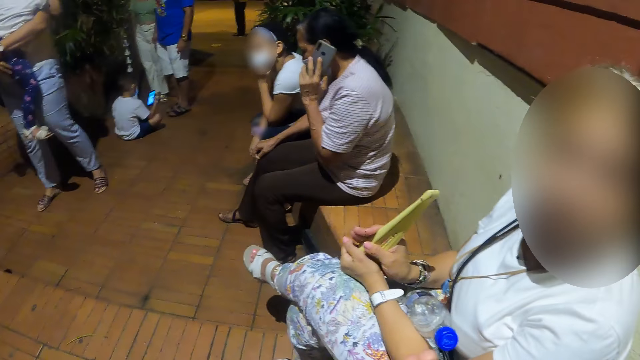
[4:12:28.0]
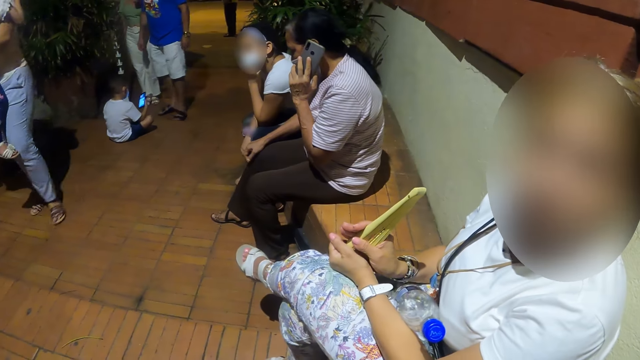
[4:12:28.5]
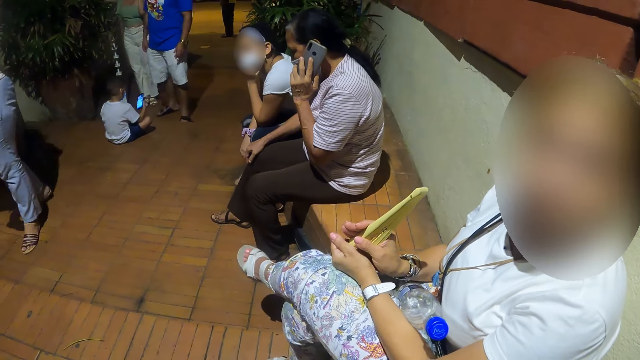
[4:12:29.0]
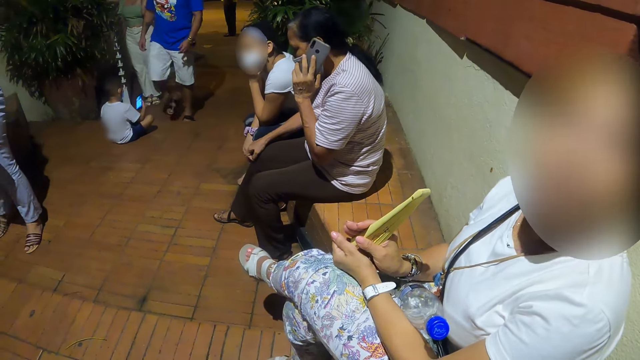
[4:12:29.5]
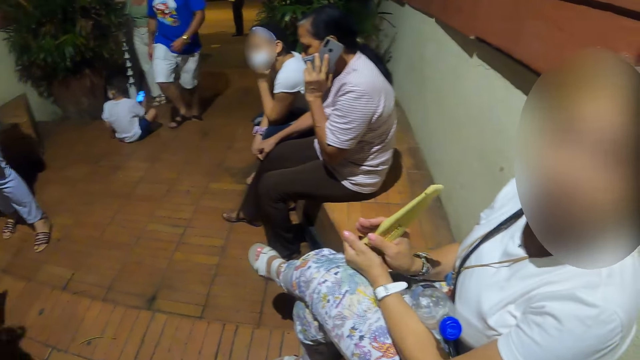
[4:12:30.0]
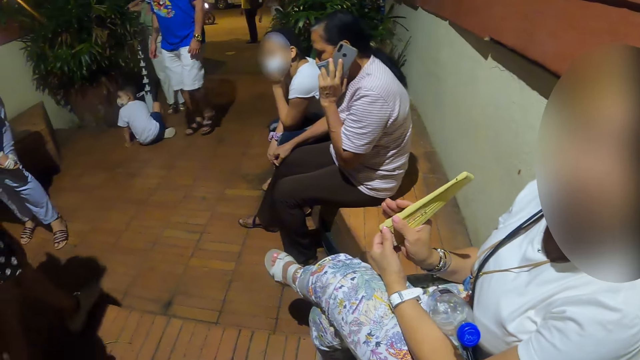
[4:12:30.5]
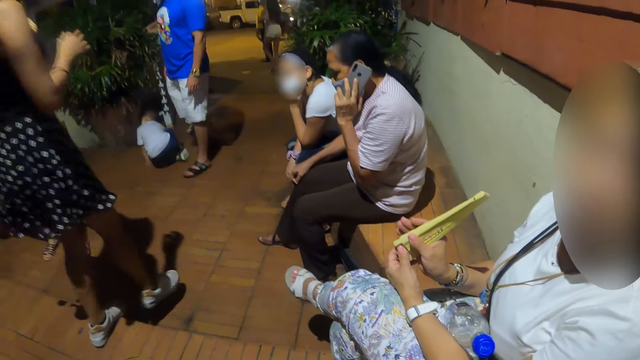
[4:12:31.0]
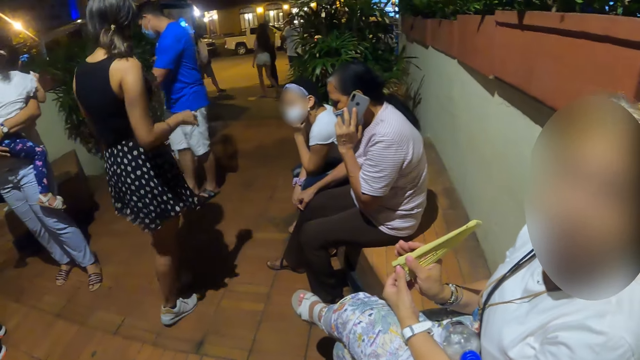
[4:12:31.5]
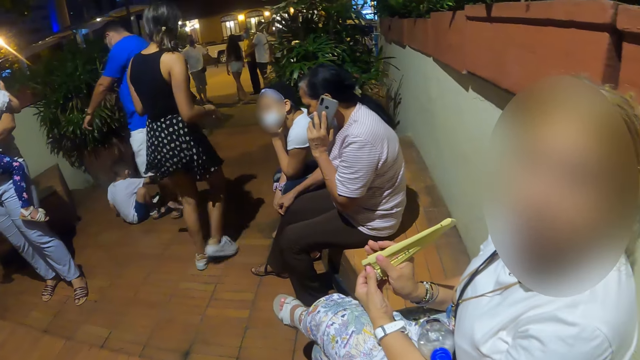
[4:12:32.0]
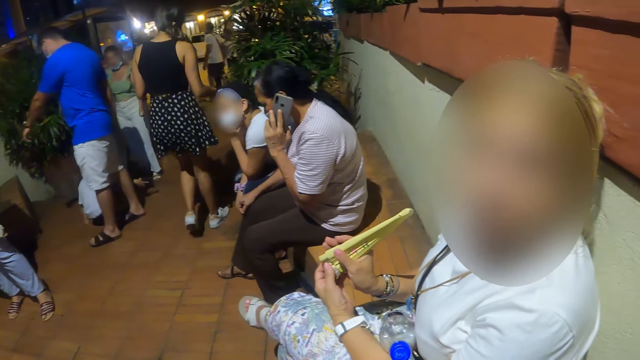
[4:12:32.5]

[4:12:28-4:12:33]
The woman converses with the camera wearer.

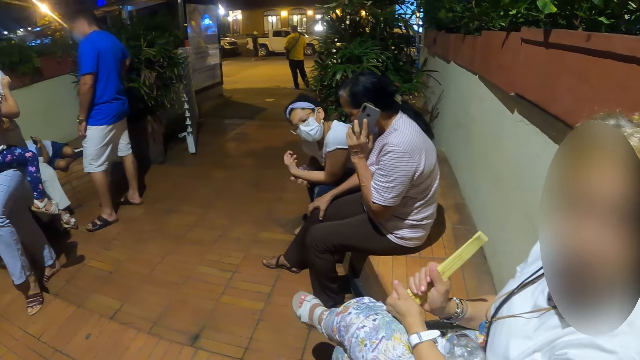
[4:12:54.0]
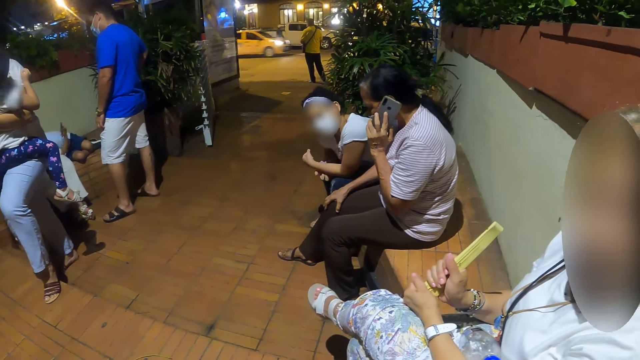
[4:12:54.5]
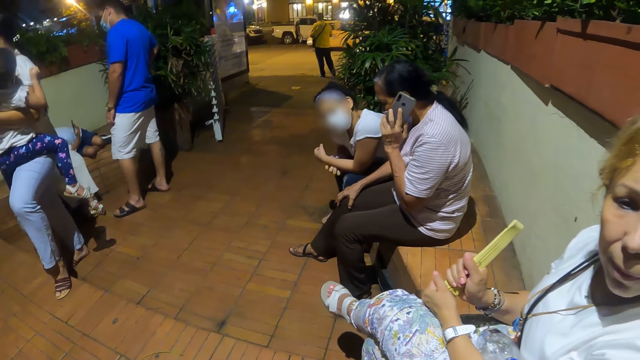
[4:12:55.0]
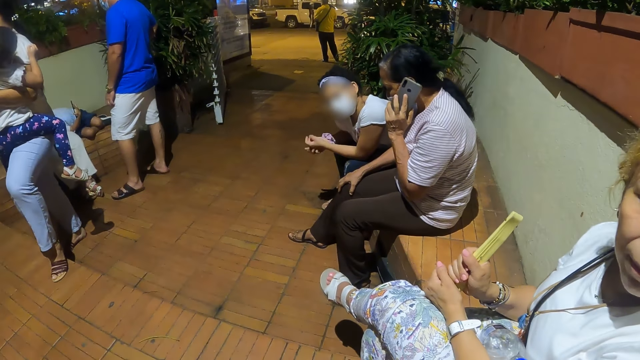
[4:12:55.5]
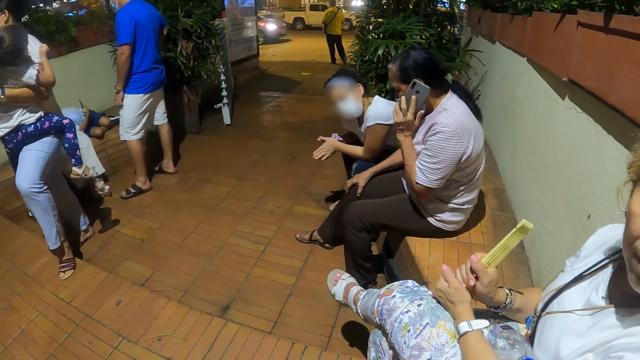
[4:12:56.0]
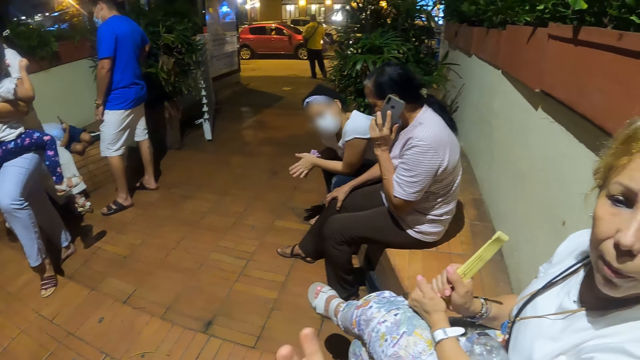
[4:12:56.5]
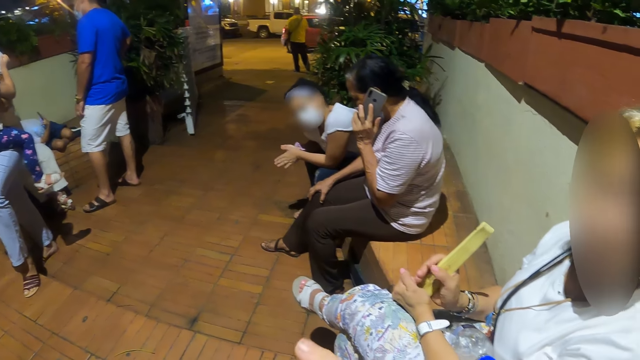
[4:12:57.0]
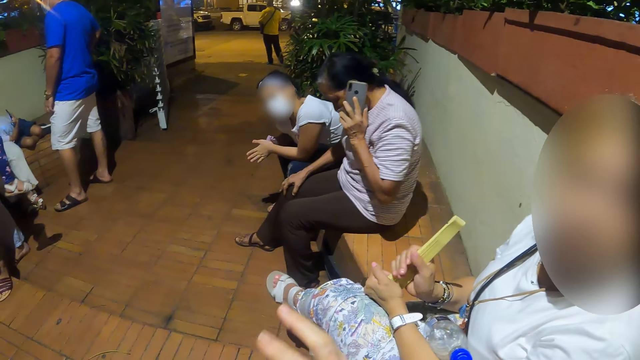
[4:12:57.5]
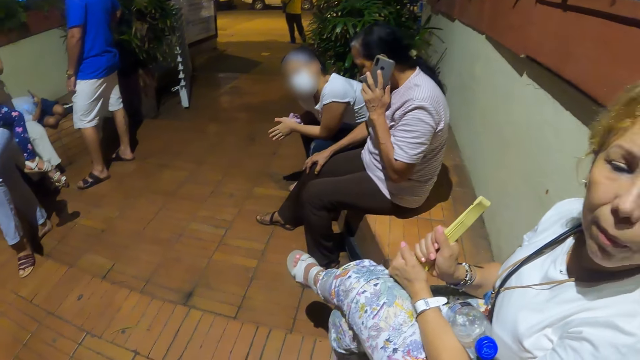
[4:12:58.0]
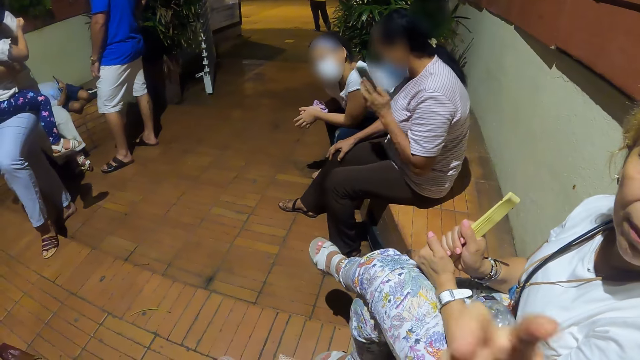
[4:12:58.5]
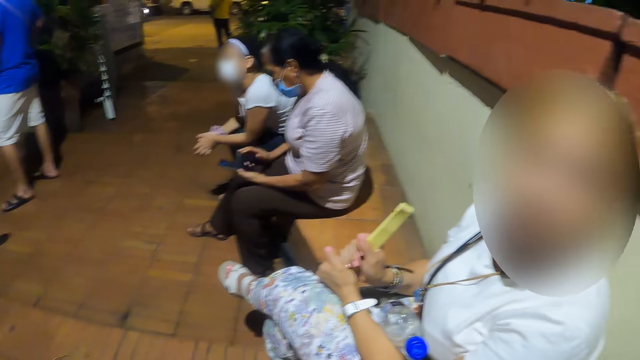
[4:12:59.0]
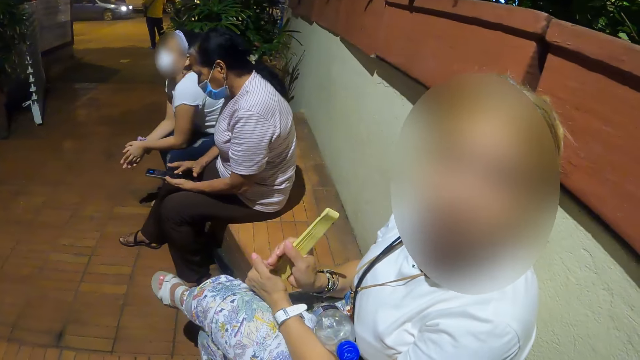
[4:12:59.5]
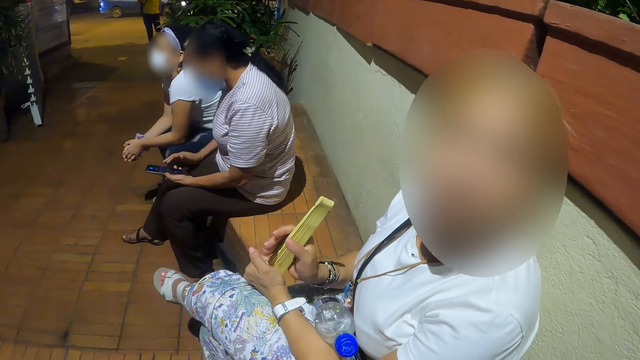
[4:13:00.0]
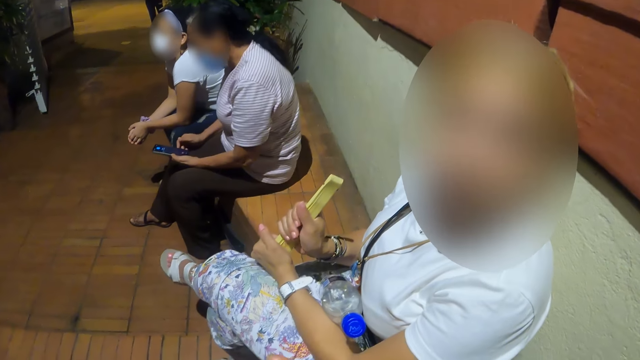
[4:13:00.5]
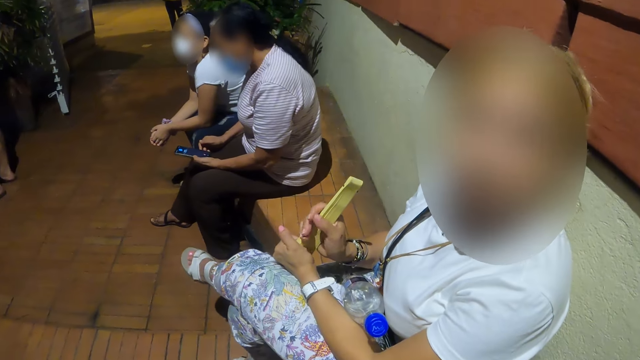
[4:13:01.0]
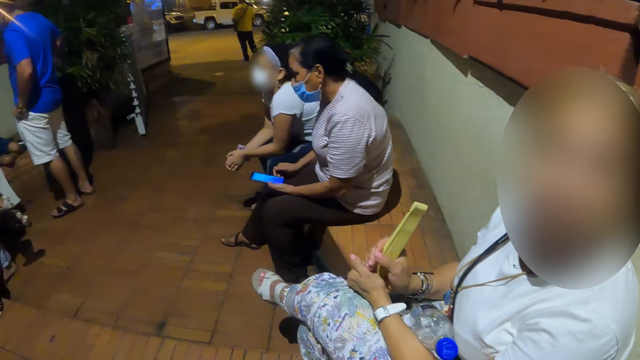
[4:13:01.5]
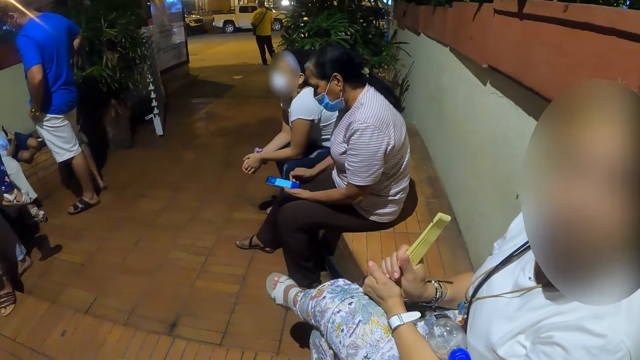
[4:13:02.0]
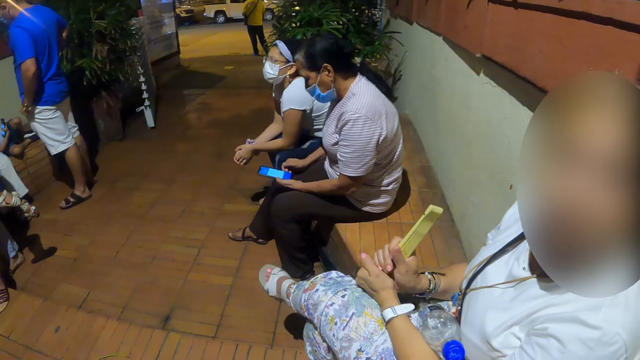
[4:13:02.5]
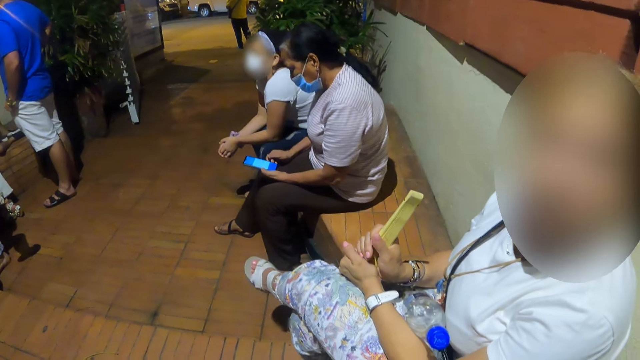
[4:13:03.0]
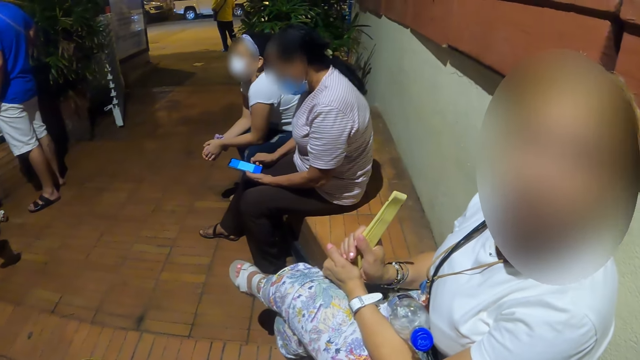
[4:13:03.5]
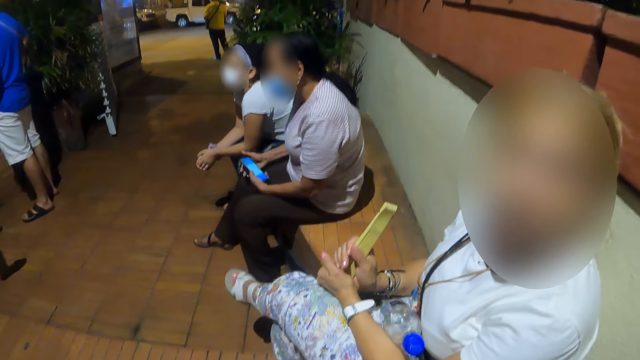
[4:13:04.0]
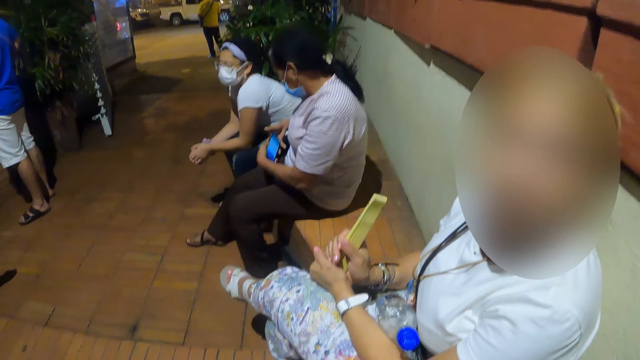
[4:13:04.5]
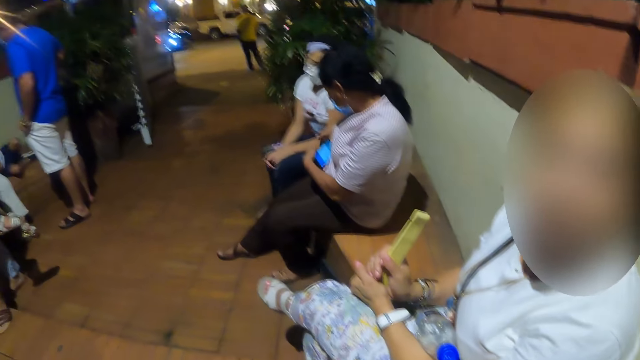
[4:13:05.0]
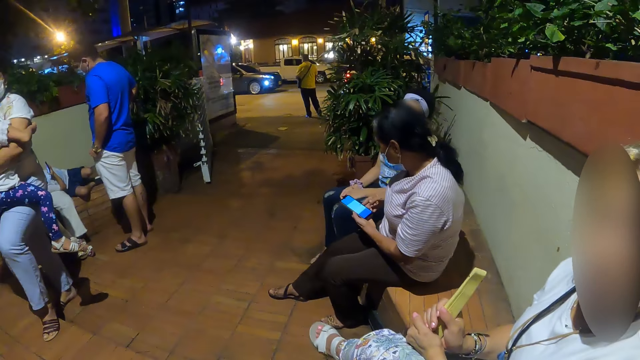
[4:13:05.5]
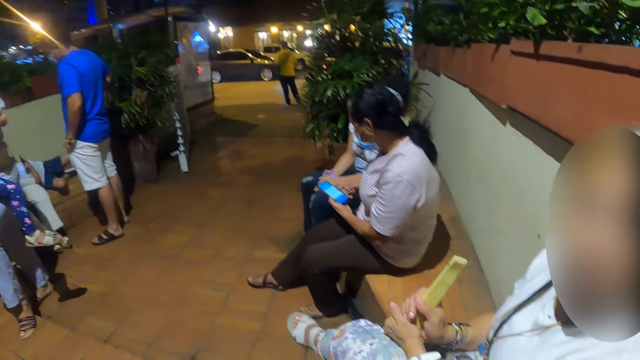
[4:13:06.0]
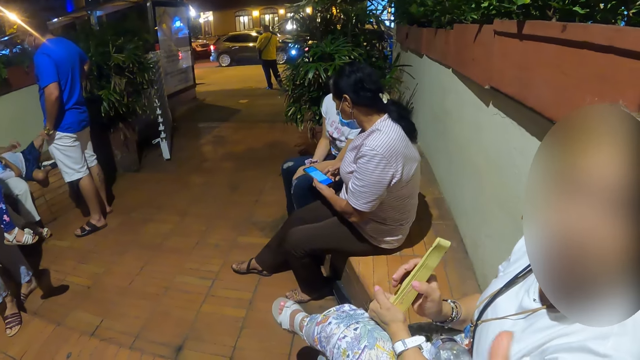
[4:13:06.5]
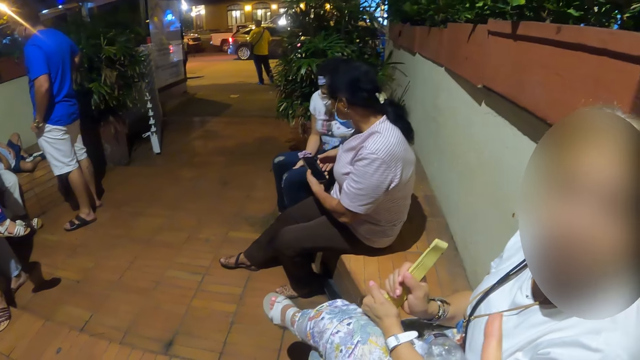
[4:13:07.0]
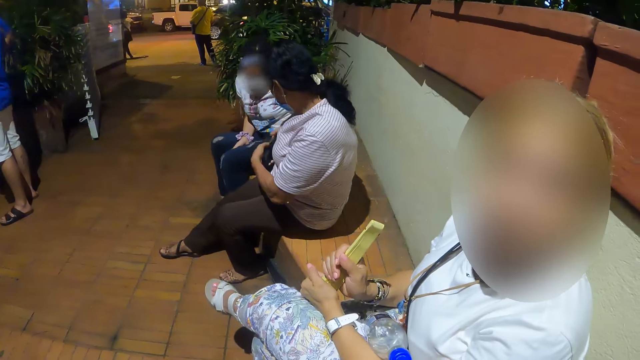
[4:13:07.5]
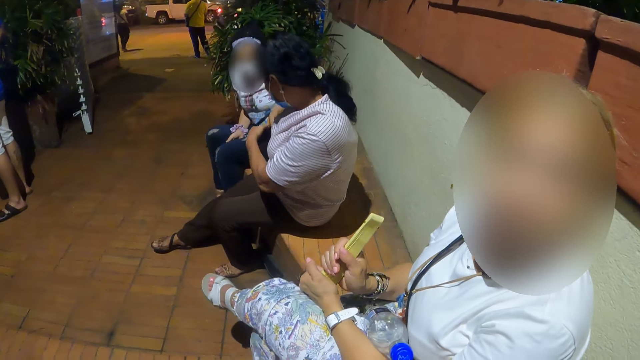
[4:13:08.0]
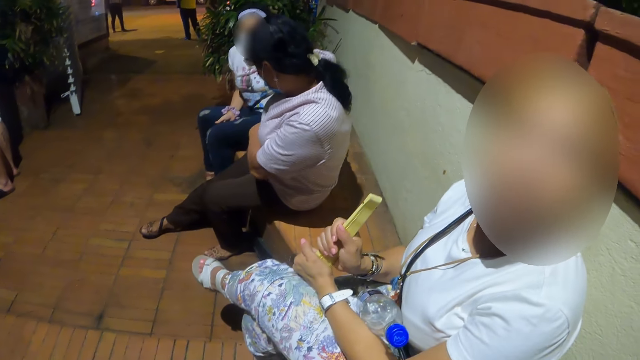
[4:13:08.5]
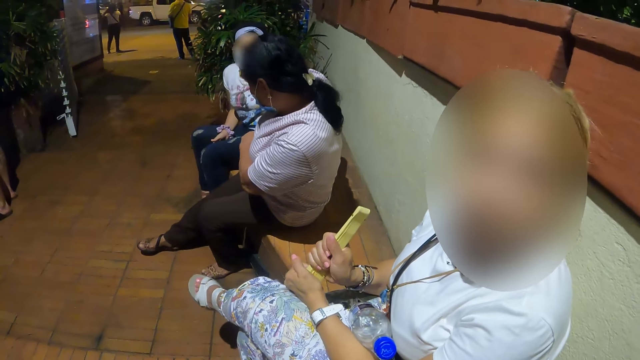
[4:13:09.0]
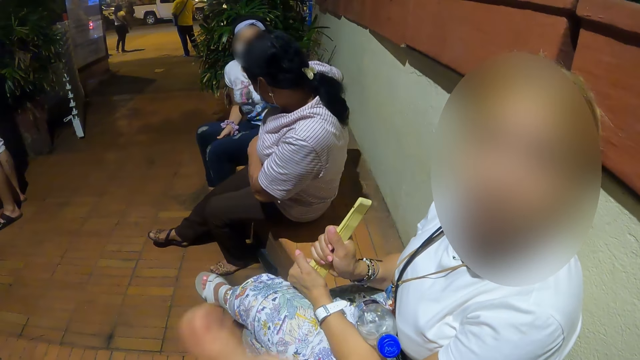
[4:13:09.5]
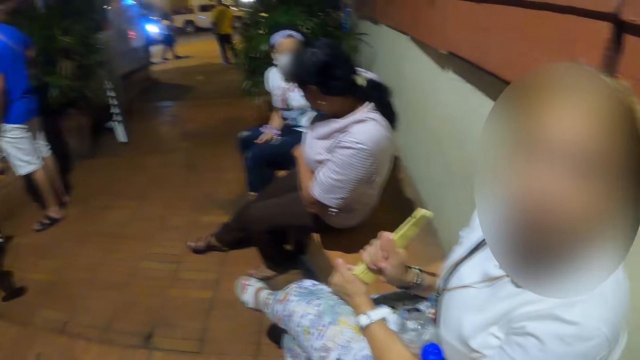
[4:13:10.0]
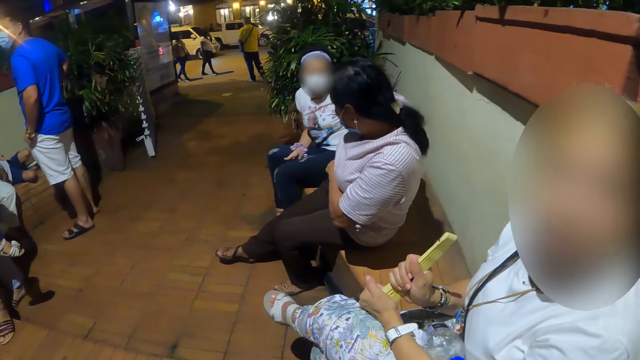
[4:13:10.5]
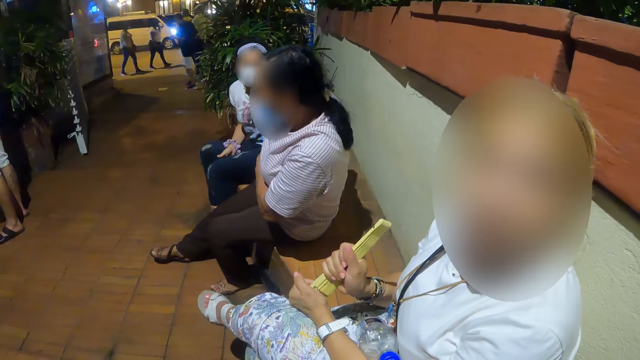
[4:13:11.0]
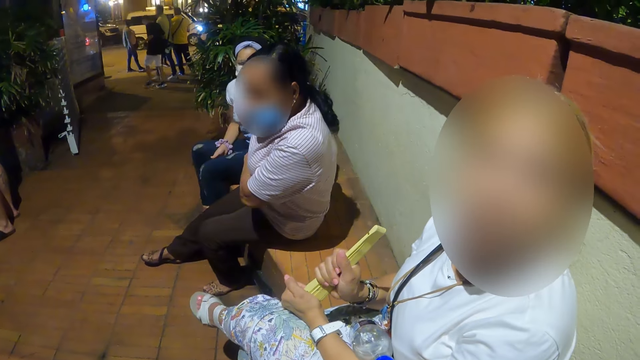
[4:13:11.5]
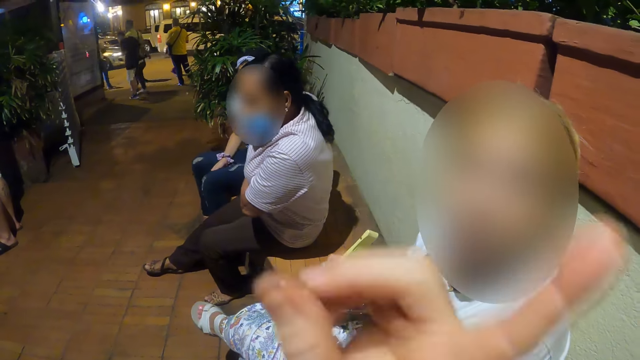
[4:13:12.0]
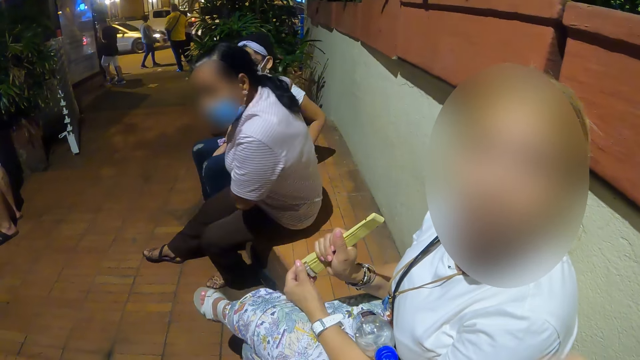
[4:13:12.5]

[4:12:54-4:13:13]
The camera wearer converses with the woman.
